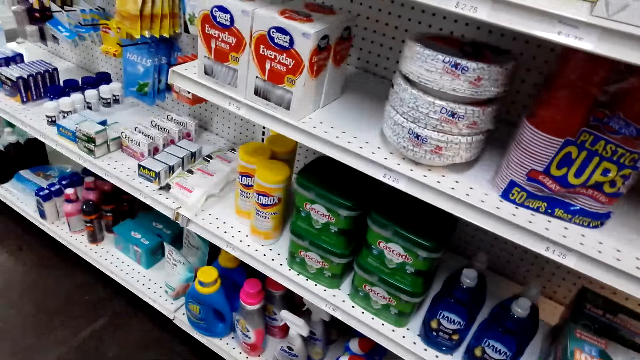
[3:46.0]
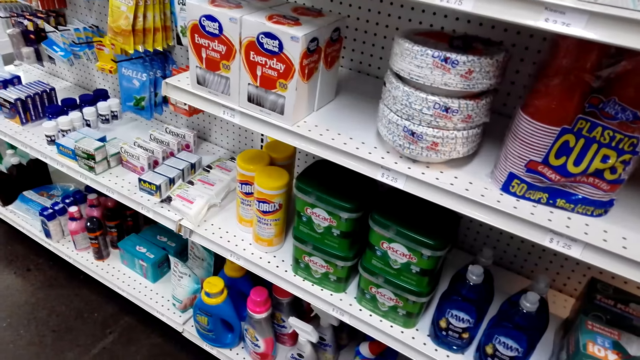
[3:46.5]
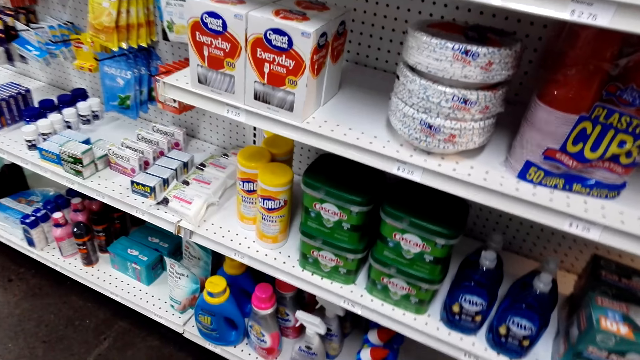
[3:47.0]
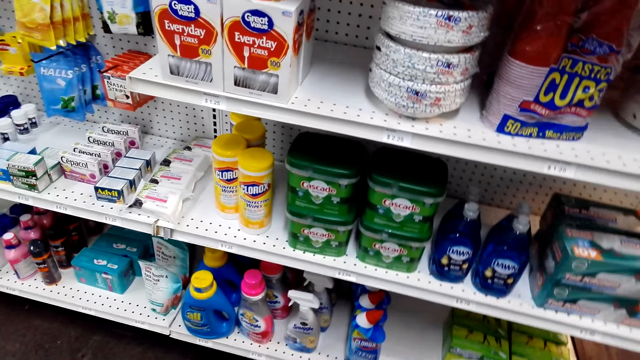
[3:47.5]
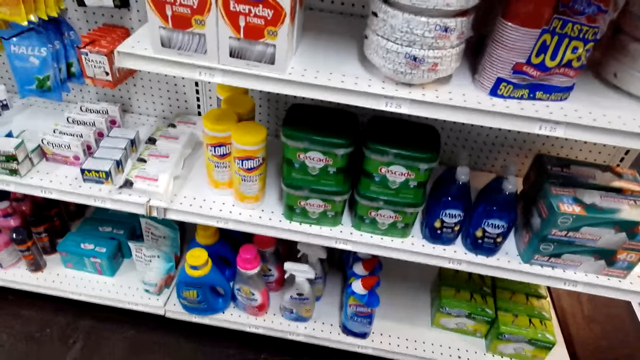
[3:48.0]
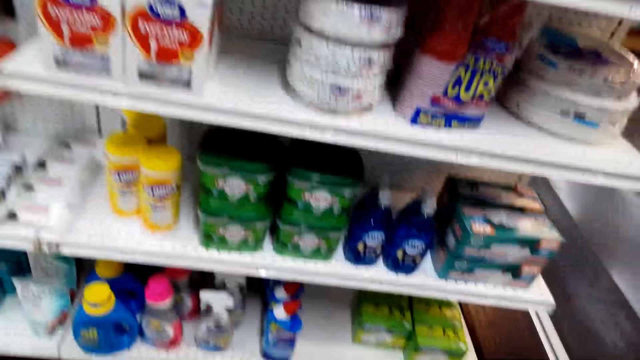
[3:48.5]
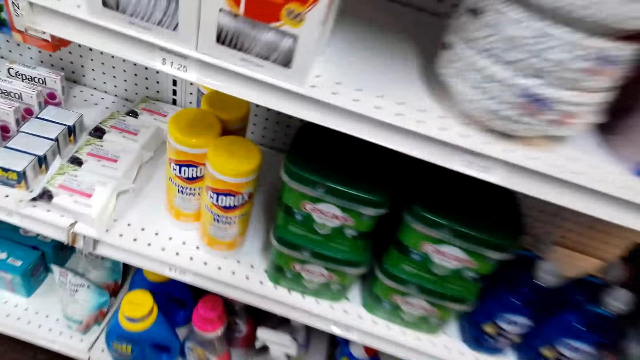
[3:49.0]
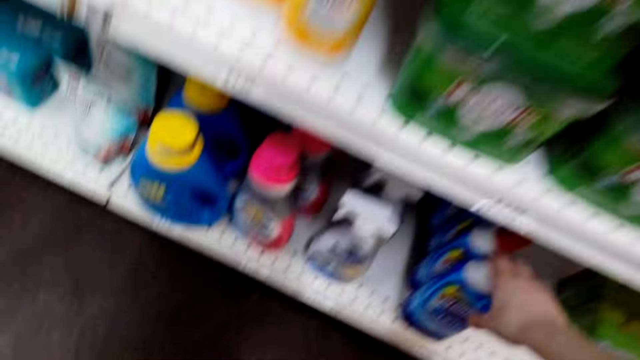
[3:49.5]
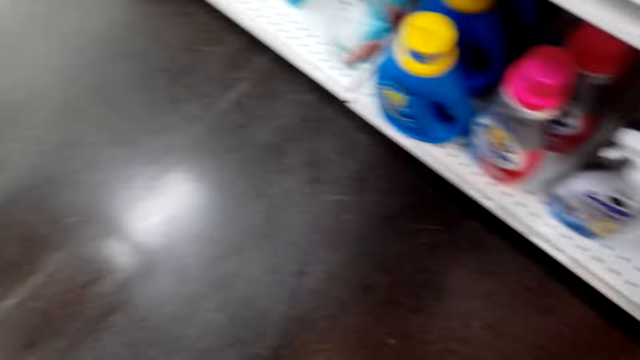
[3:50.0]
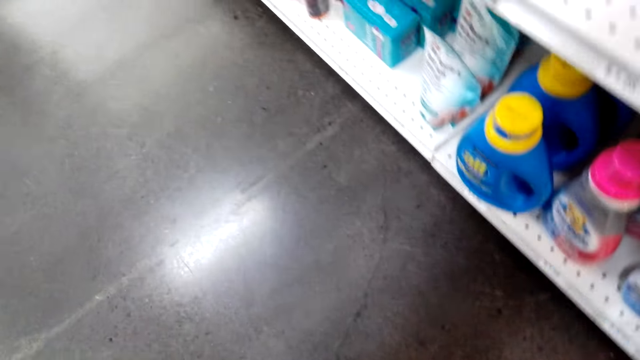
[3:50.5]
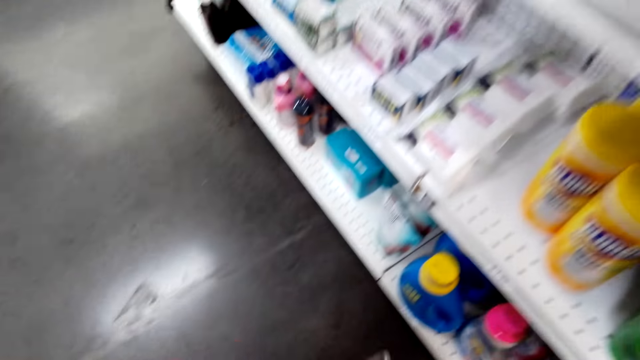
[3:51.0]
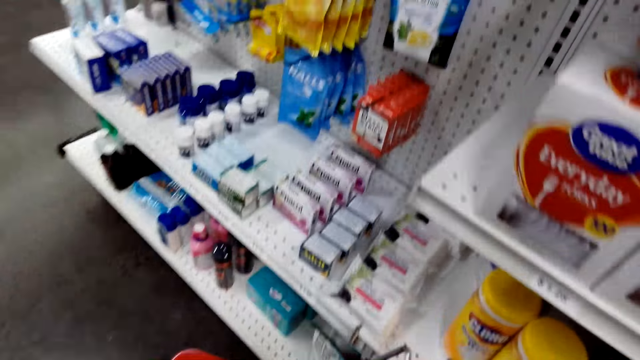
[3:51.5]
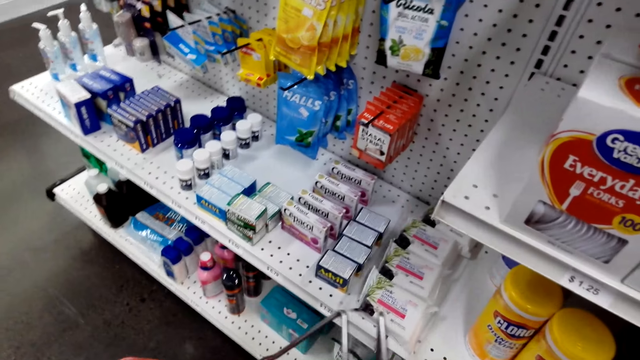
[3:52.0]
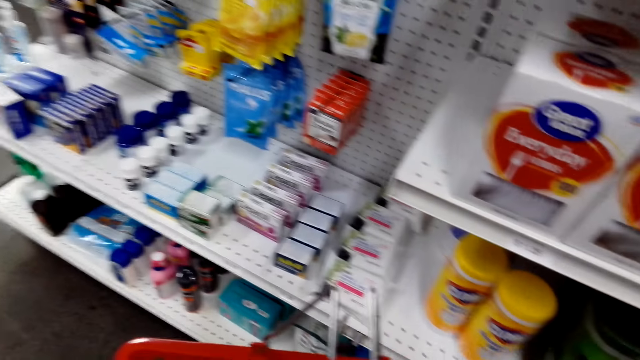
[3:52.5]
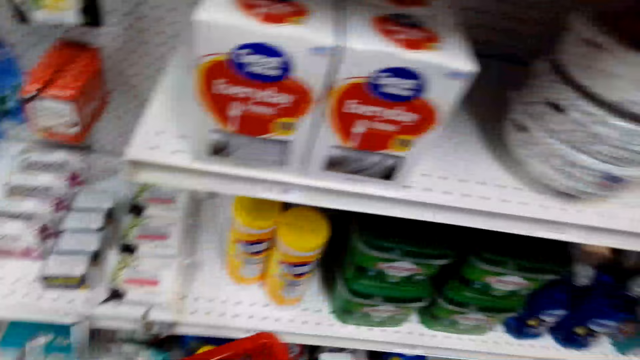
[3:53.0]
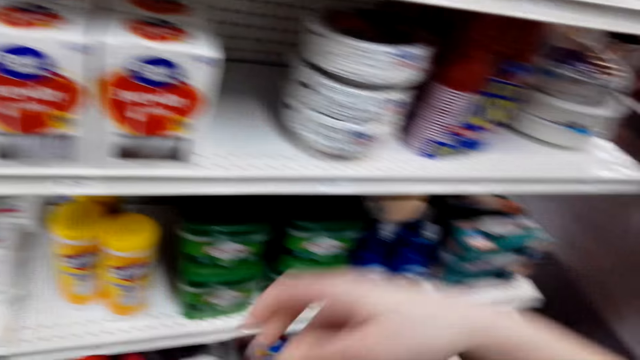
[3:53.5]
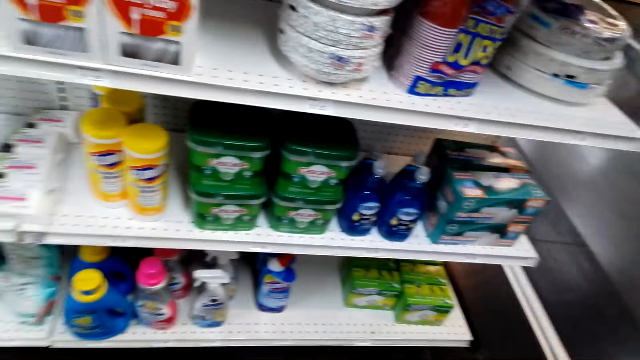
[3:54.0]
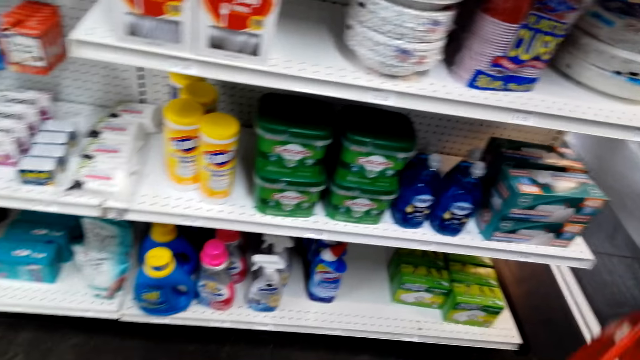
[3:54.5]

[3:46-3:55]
The camera wearer picks up a bottle. They touch a product.

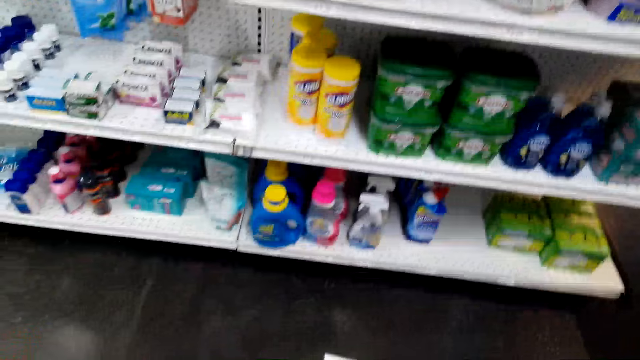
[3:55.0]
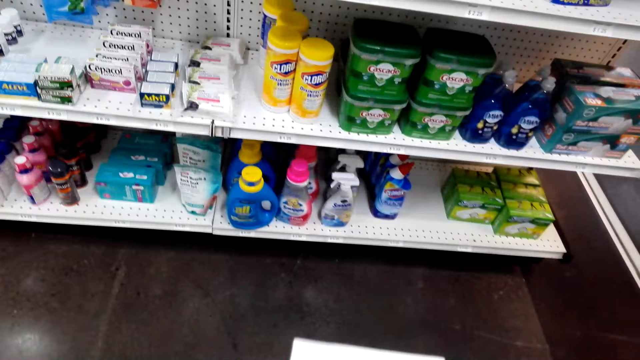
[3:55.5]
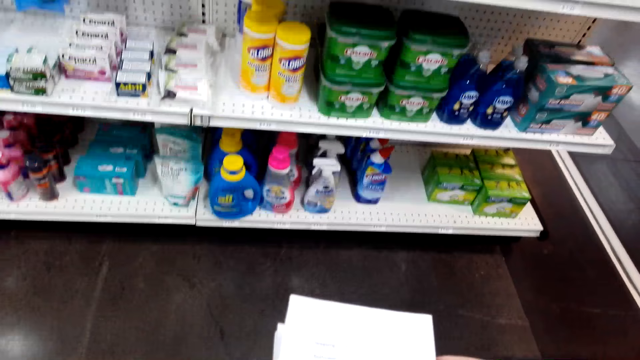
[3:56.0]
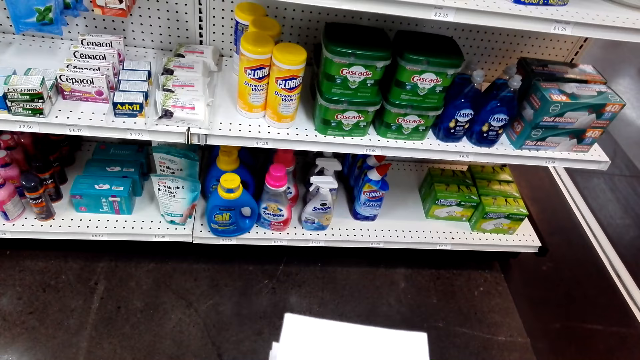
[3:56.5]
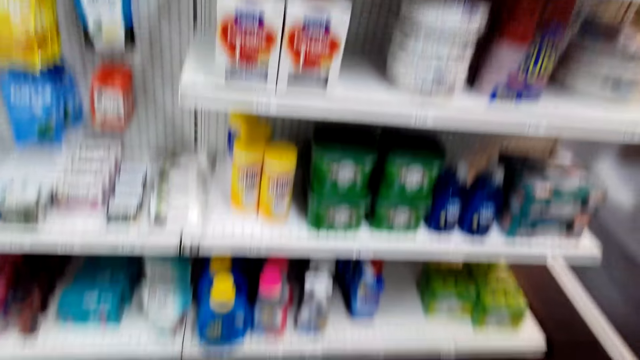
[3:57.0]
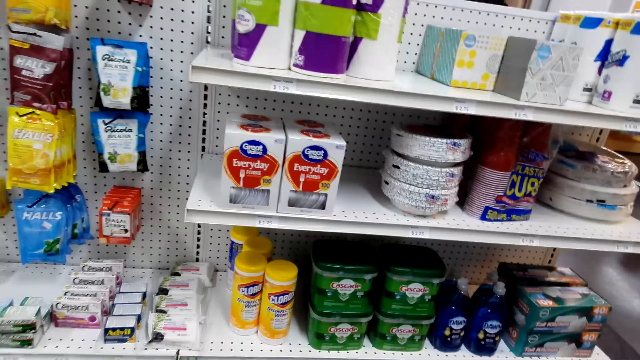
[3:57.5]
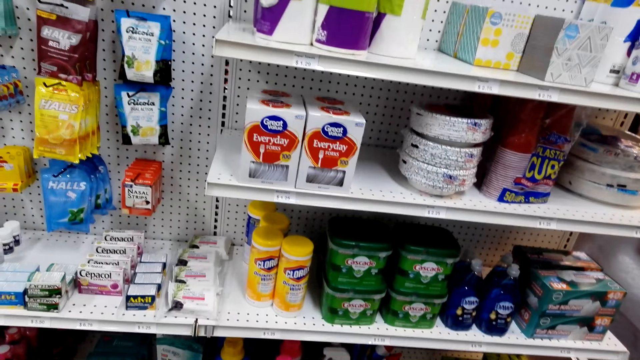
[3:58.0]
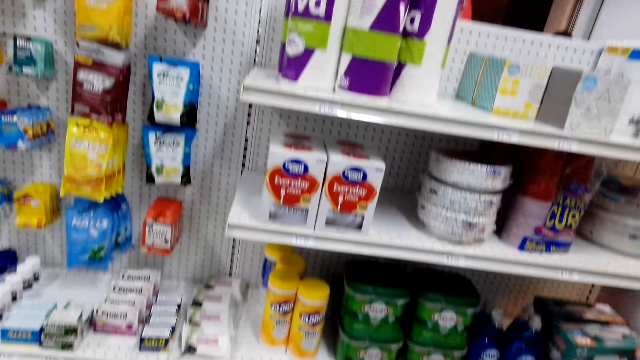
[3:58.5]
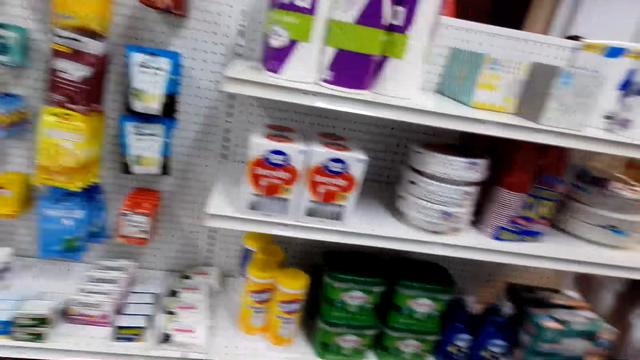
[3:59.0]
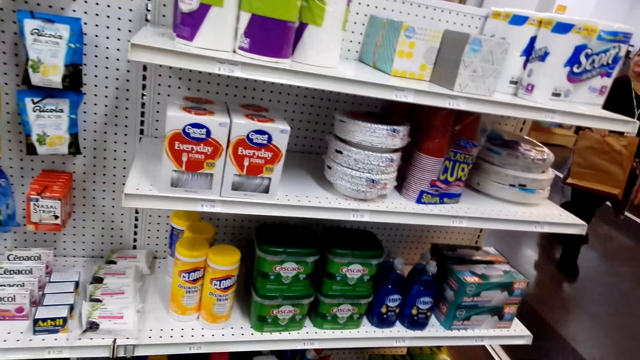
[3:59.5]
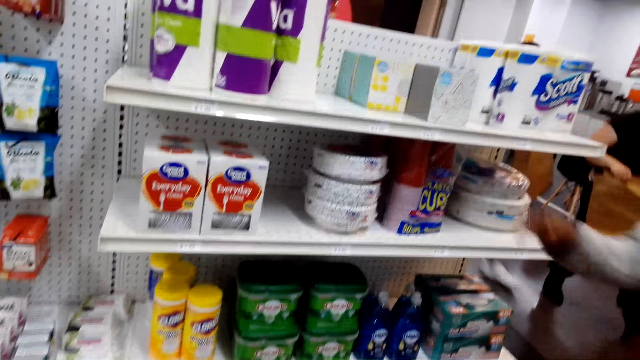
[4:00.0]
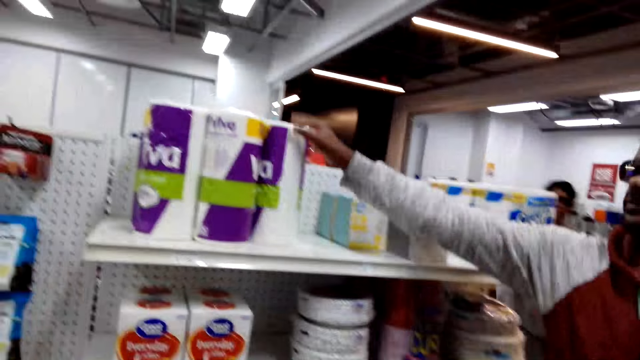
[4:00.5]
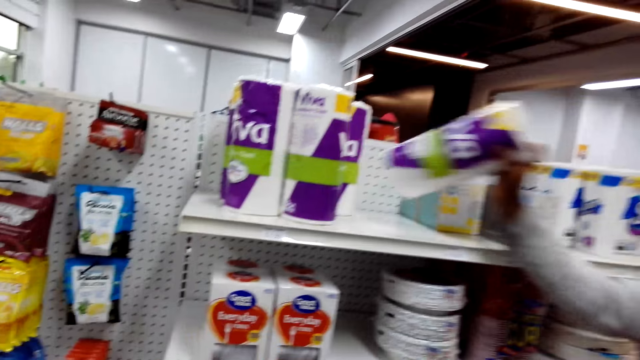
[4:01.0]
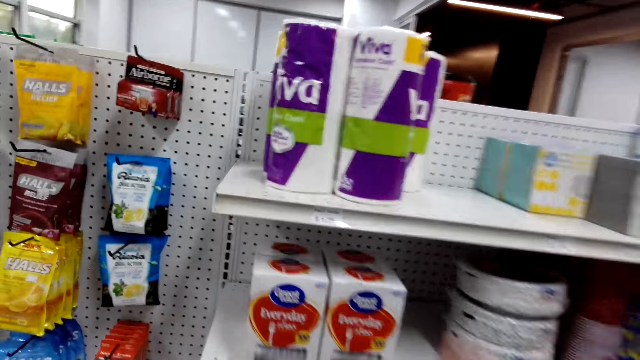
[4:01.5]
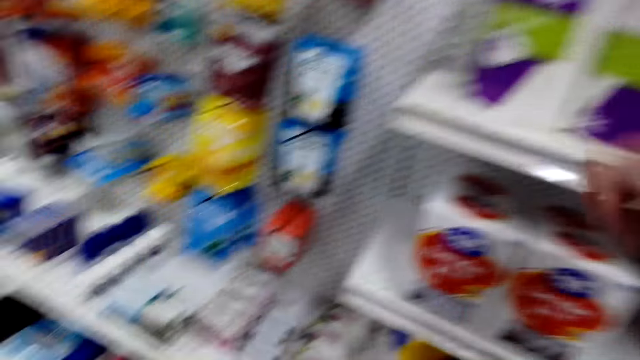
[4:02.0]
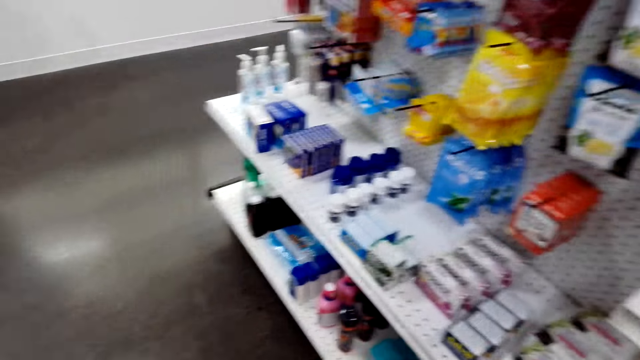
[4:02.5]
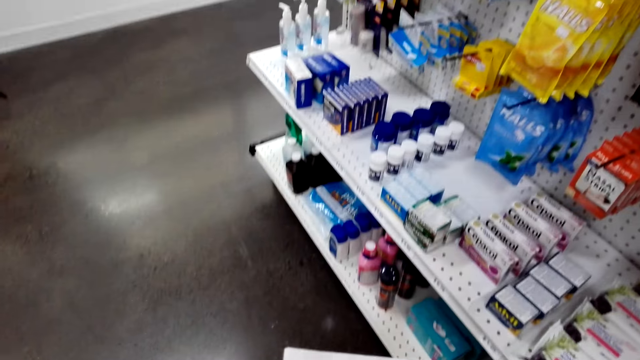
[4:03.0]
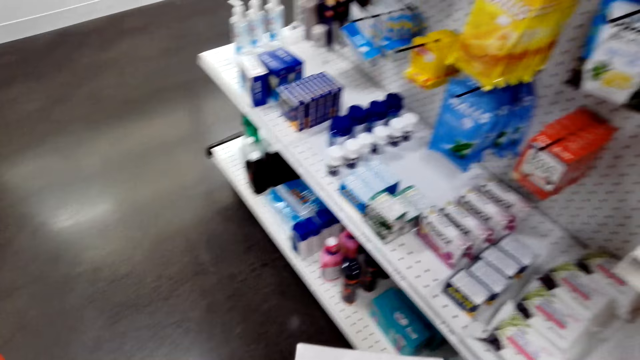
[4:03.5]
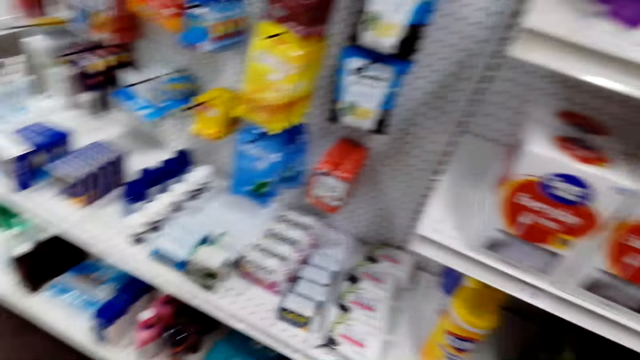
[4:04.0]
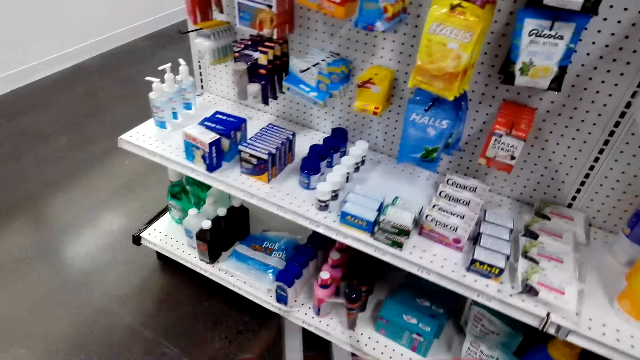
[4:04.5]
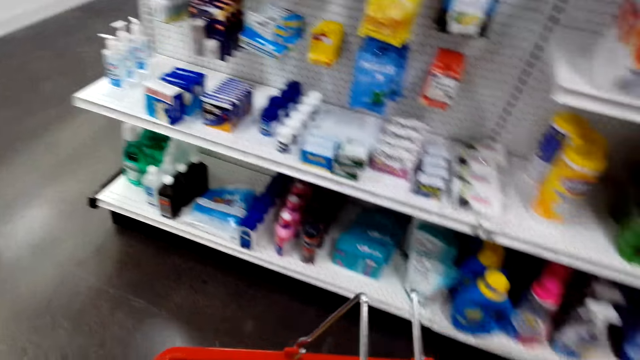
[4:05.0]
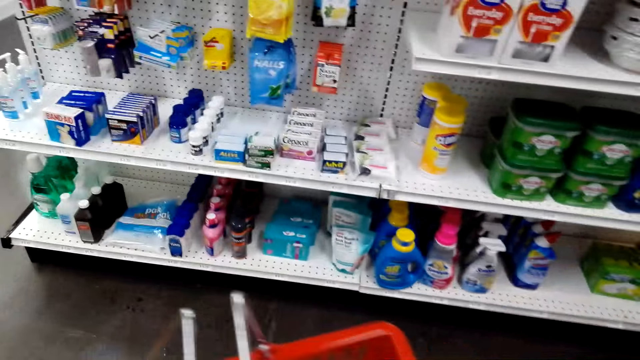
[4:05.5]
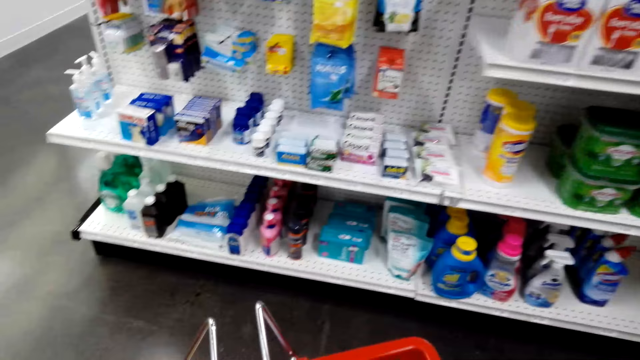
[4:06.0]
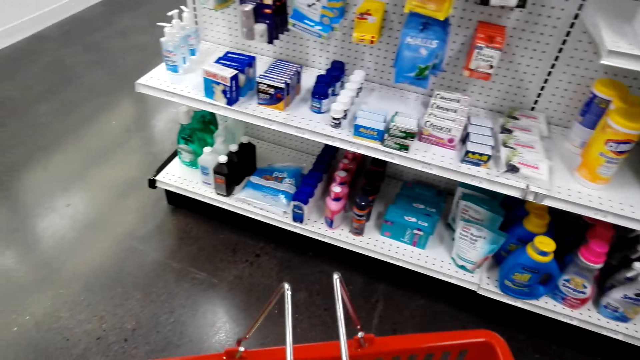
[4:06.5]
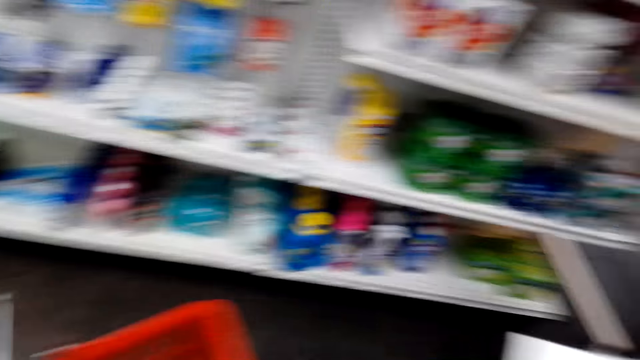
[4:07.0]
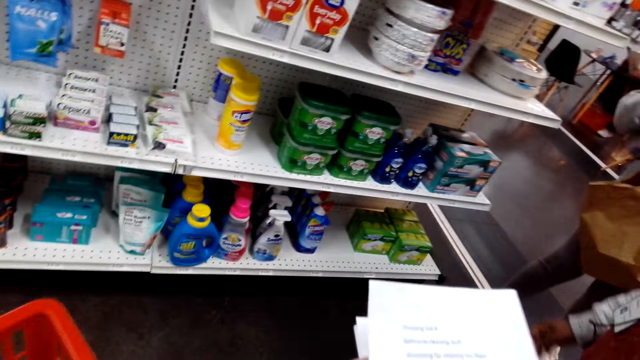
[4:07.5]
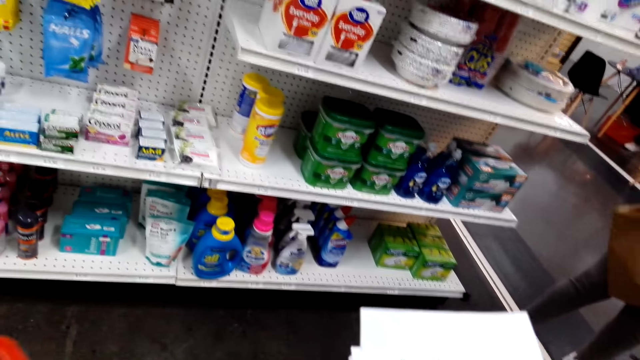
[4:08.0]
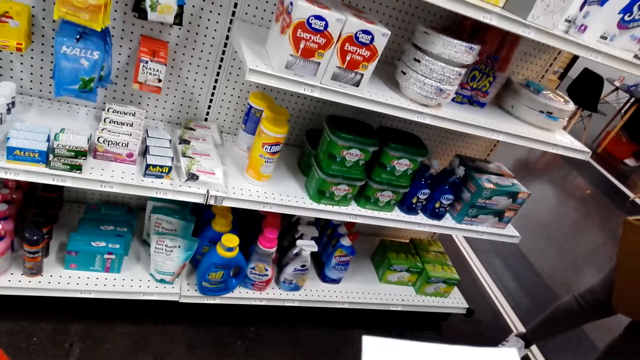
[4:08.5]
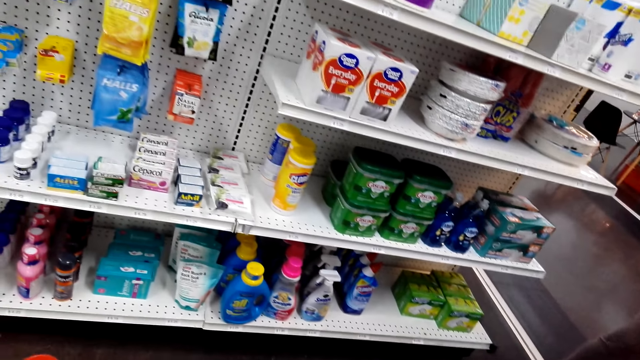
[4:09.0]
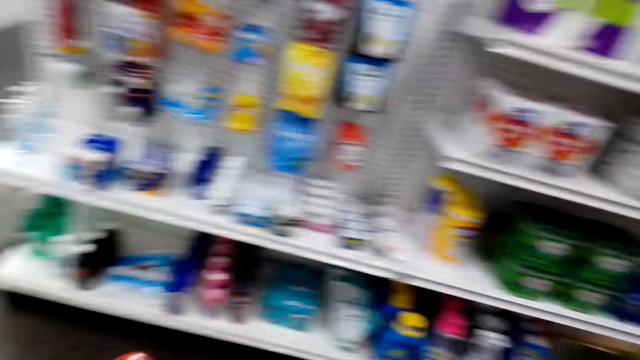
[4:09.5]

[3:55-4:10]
The camera wearer holds a paper. They look at the shopping list. A person picks a tissue. The camera wearer reaches to the top shelf.
